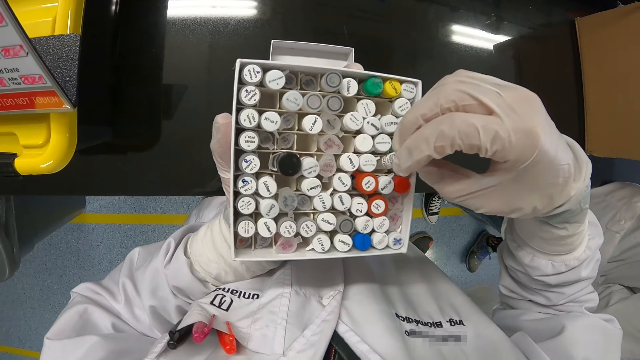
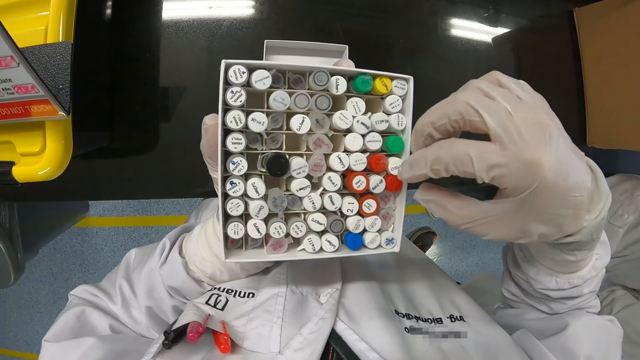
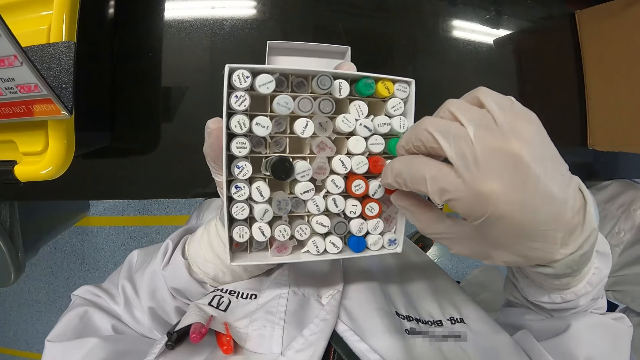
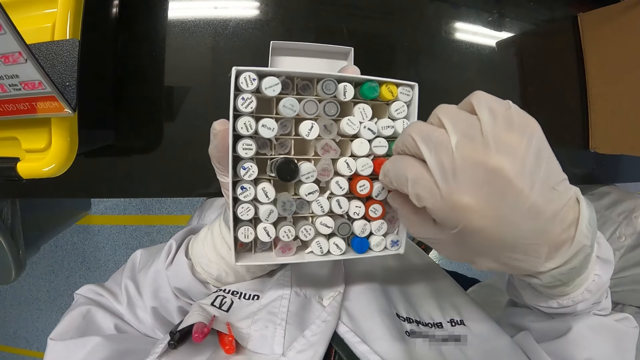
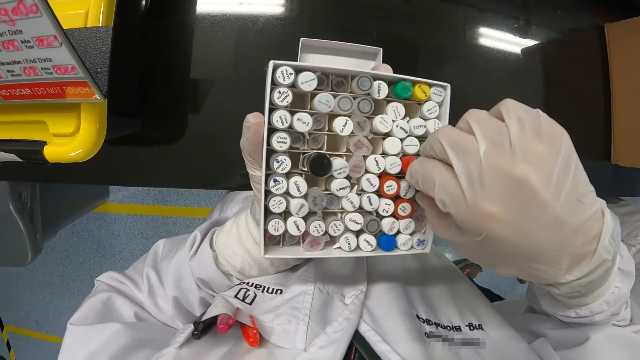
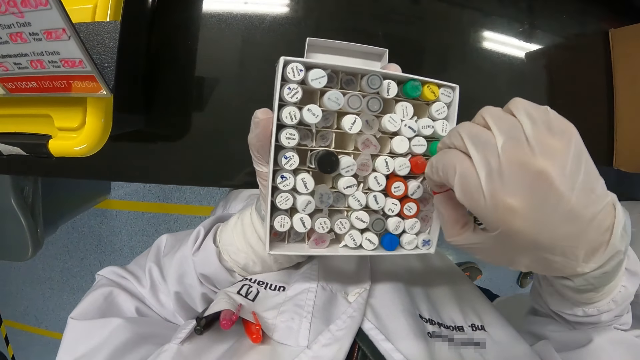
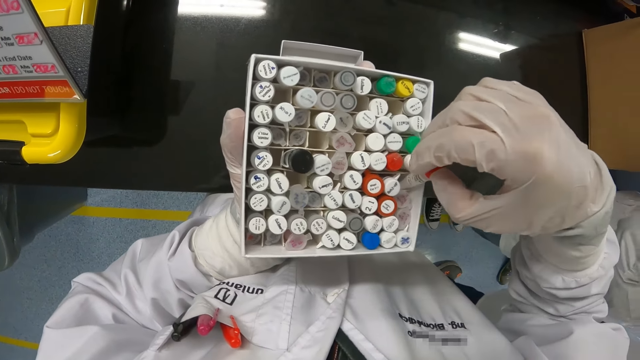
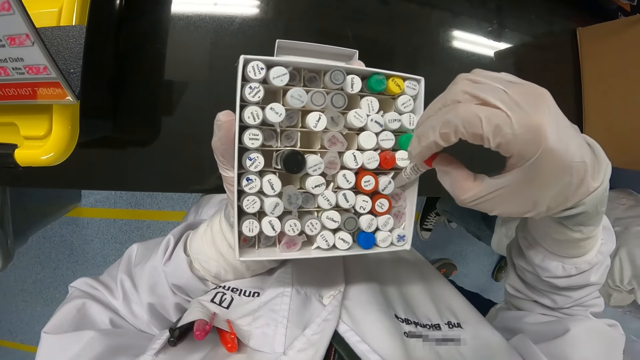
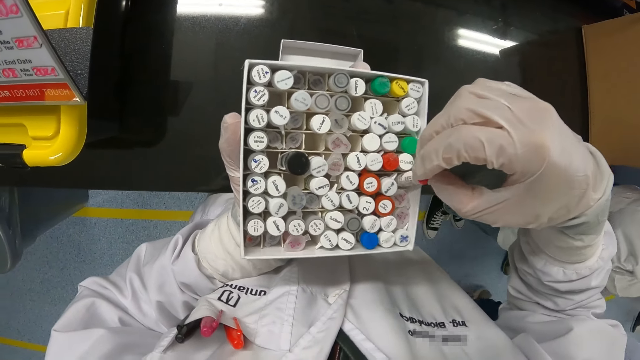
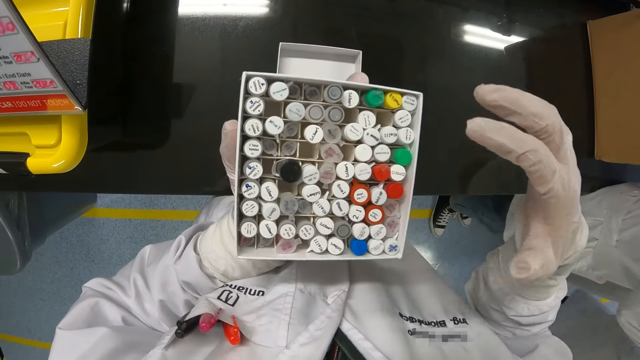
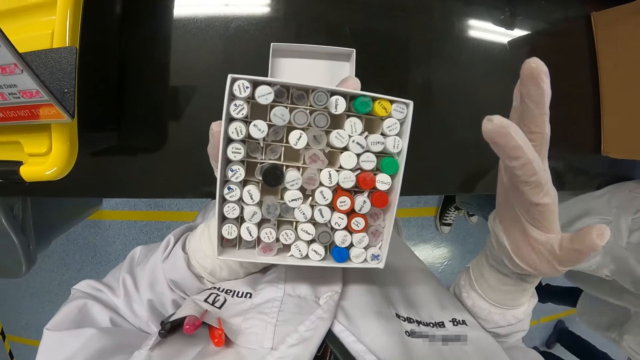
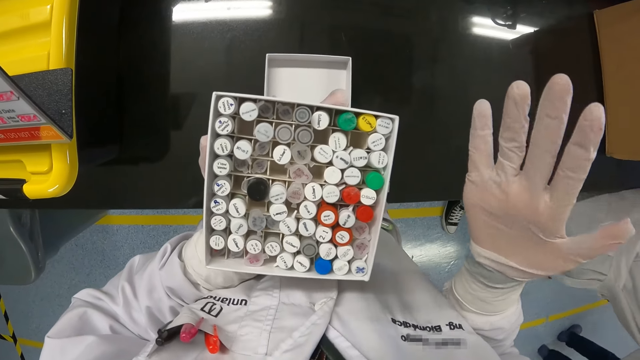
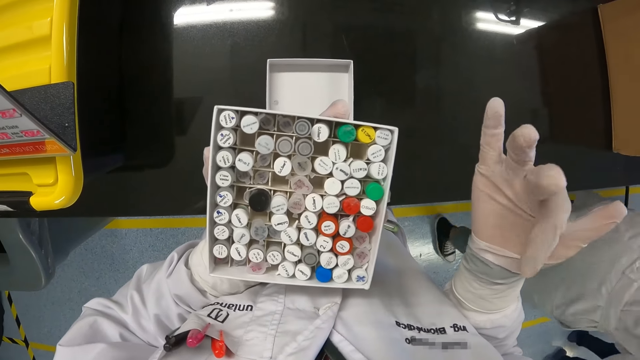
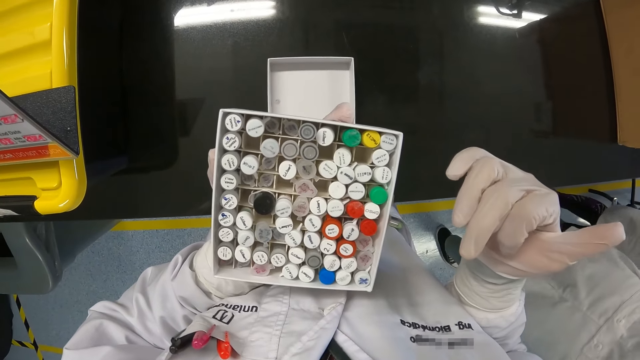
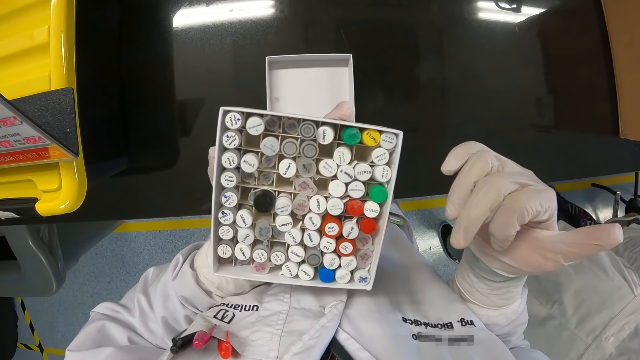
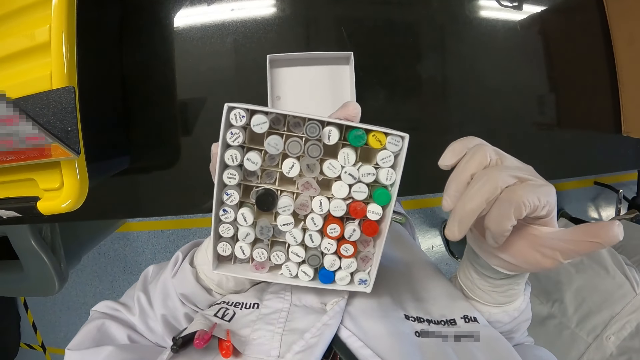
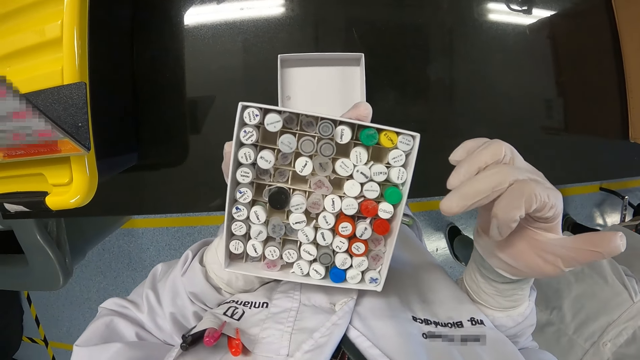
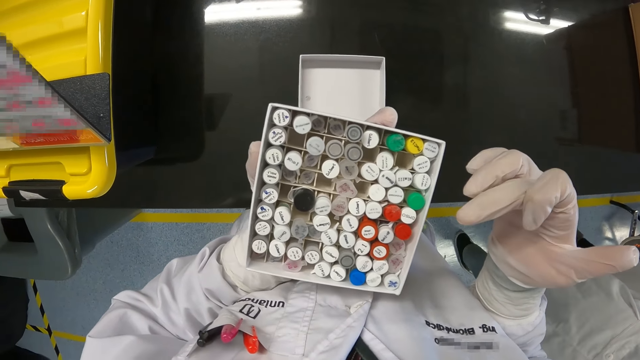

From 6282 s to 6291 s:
The camera wearer drops the solution sample test tube or lab tube into the pack with his gloved right hand. He picks the solution sample test tube from the pack with his gloved right hand. He looks at the lab tube. He drops the solution sample test tube into the pack with his gloved right hand. He looks at his hand.

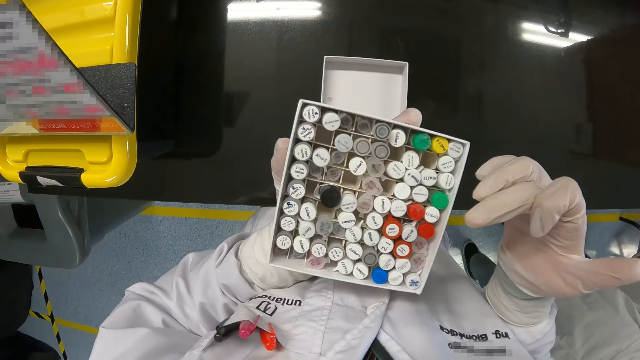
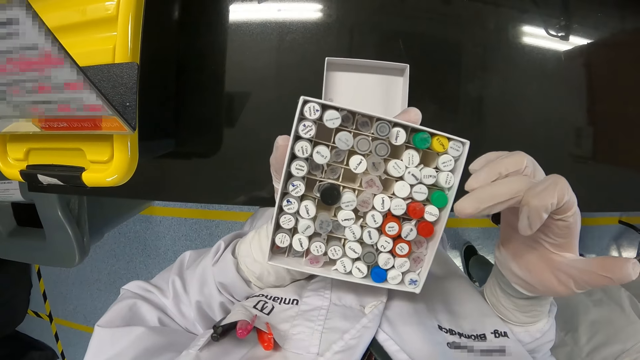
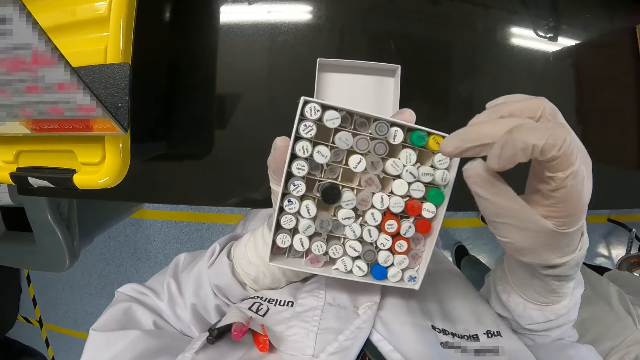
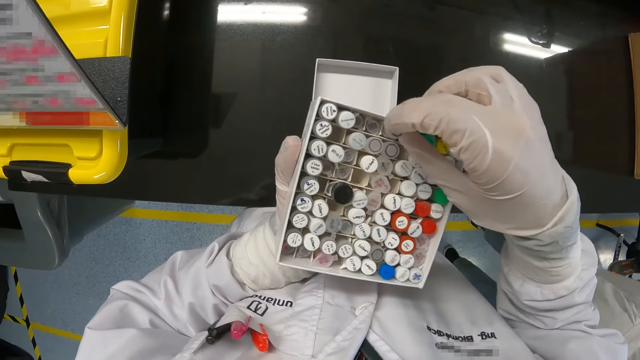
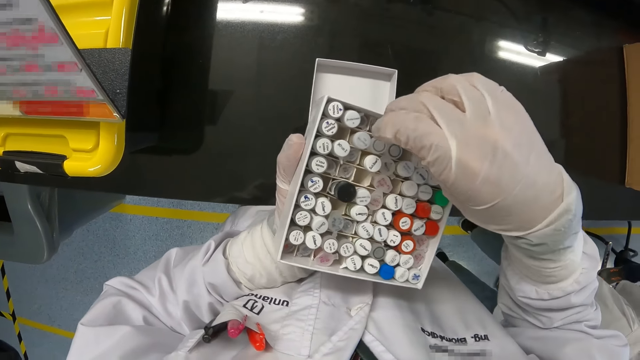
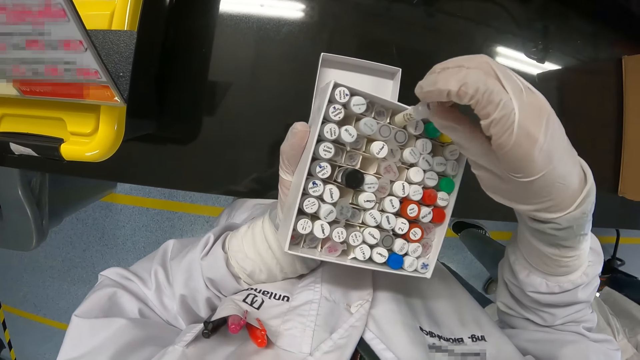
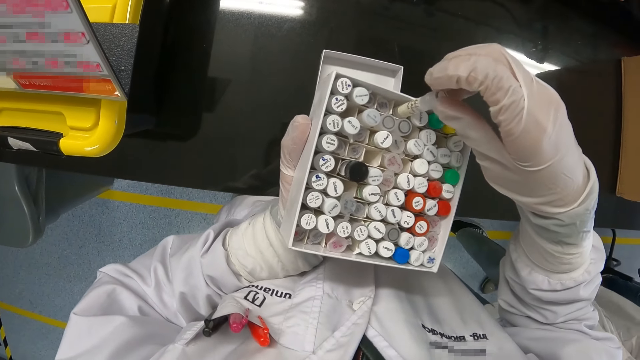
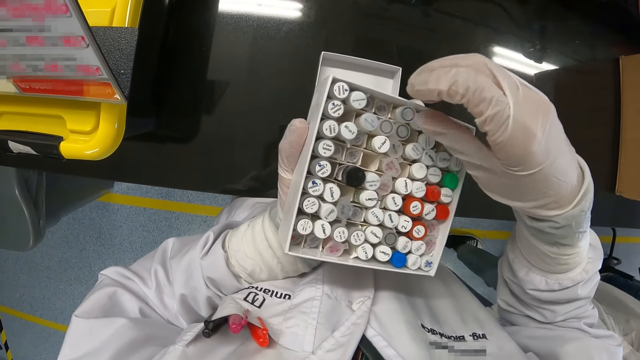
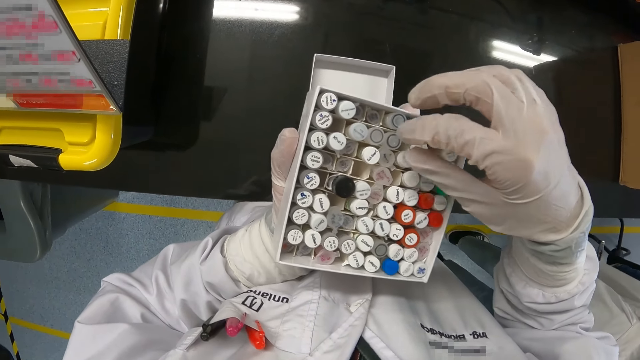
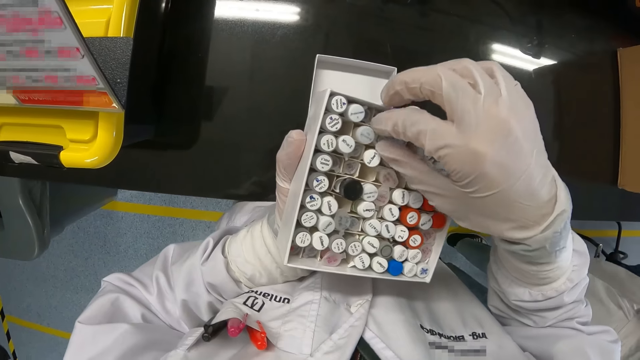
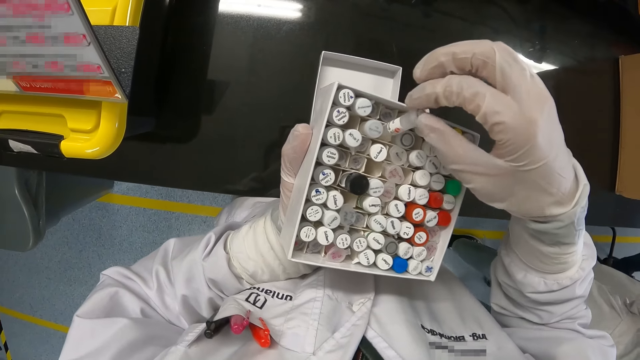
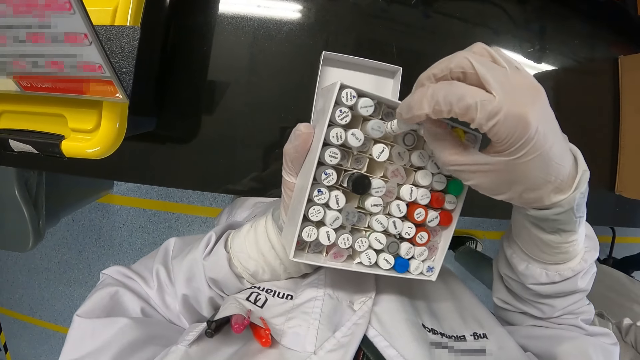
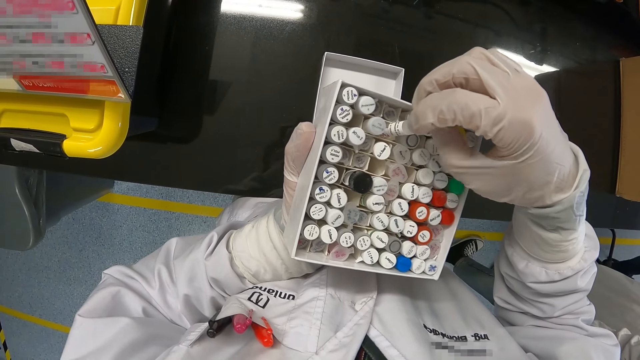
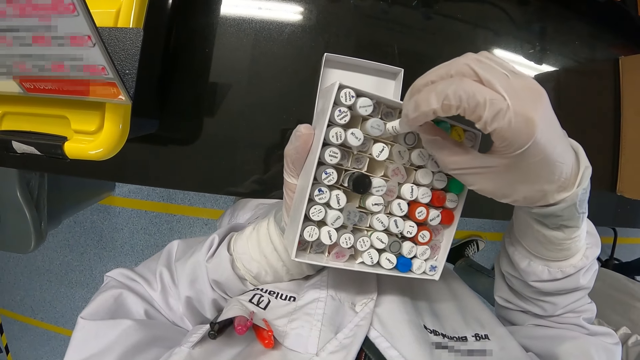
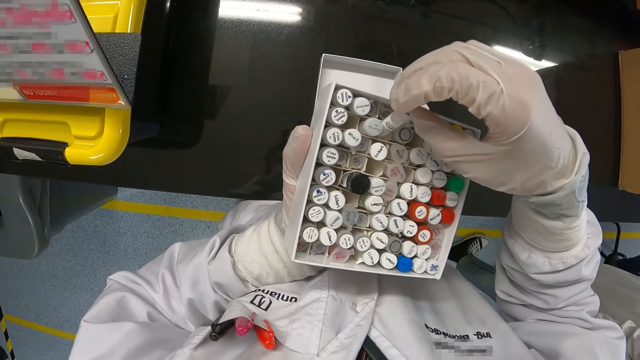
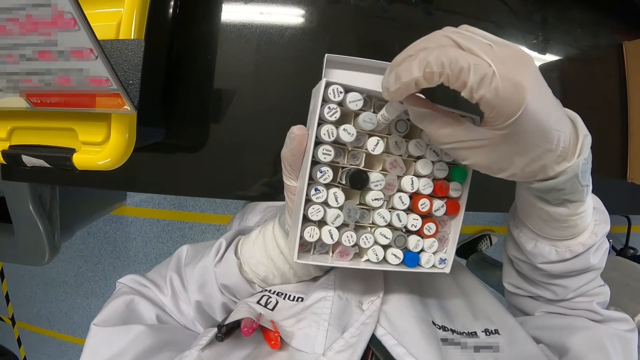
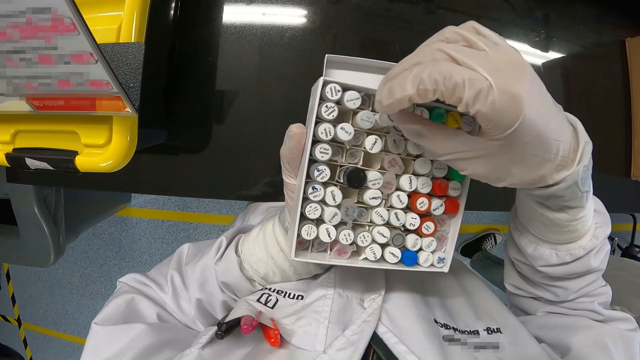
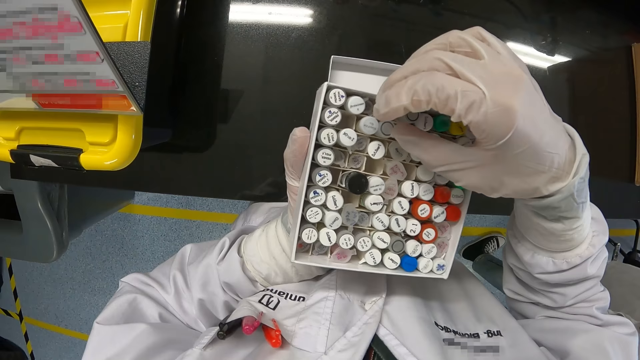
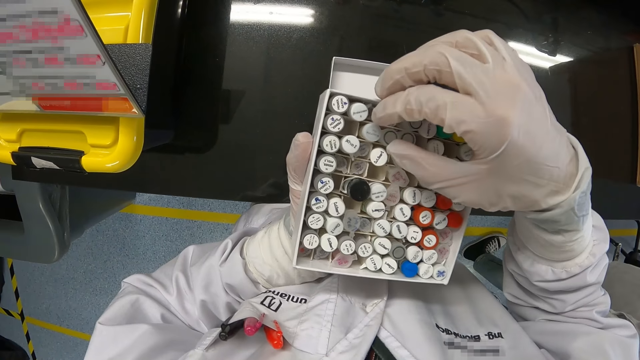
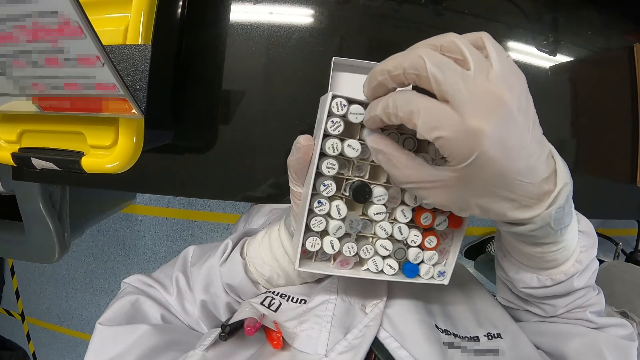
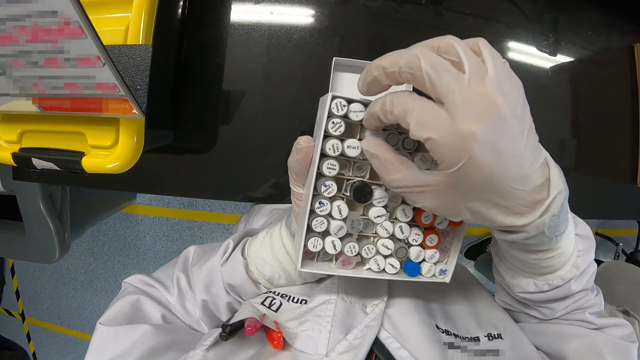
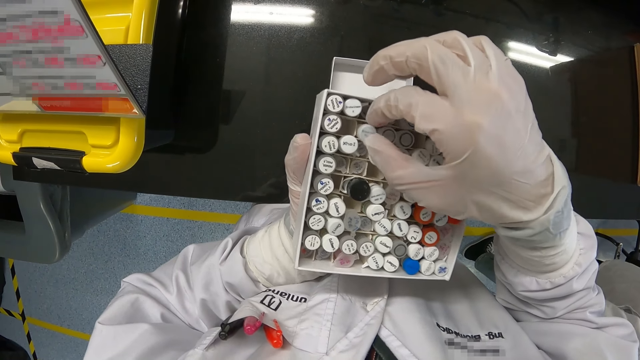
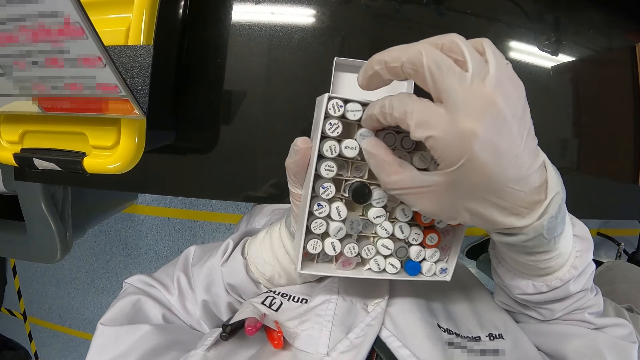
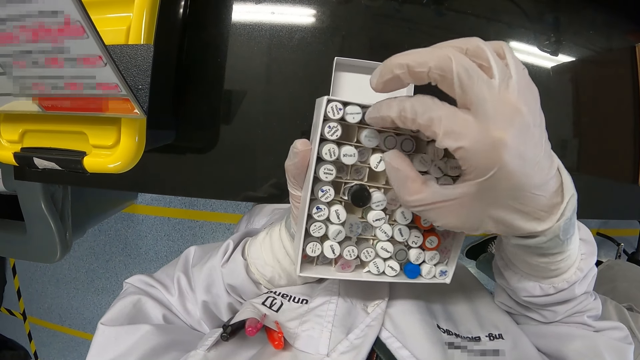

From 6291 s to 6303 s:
The camera wearer picks a solution sample test tube or lab tube from the pack with his gloved right hand. He looks at the lab tube. He drops the solution sample test tube into the pack with his gloved right hand. He picks the solution sample test tube from the pack with his gloved right hand. He looks at the lab tube. He drops the solution sample test tube into the pack with his gloved right hand. He touches the solution sample test tube from the pack with his gloved right hand.
